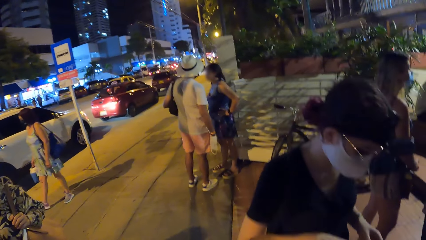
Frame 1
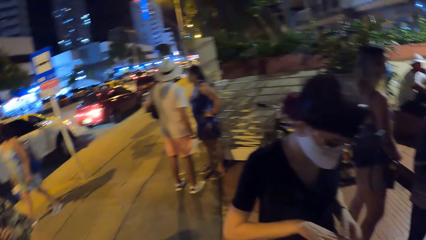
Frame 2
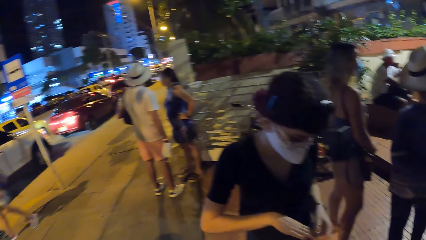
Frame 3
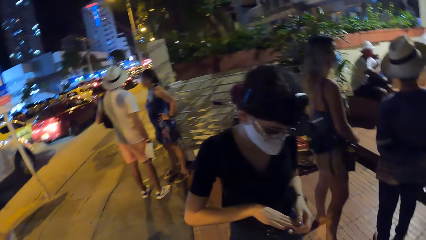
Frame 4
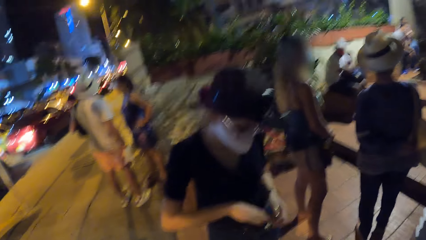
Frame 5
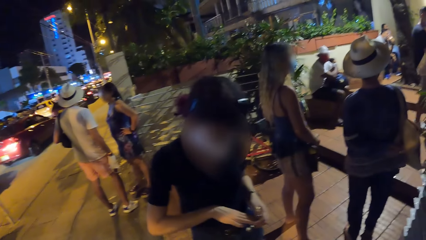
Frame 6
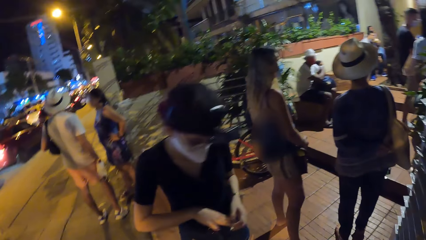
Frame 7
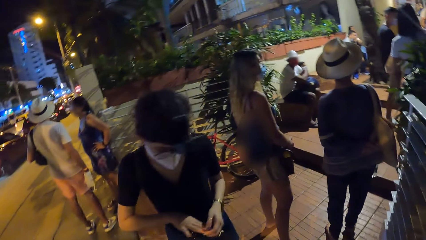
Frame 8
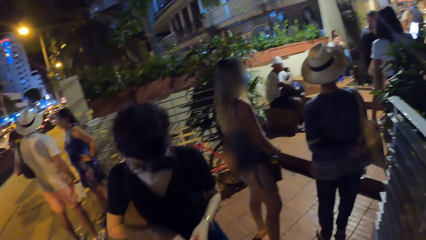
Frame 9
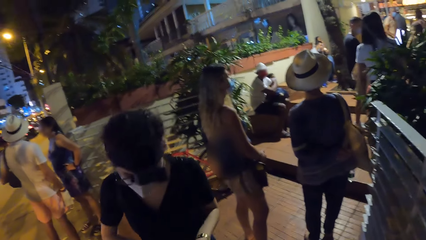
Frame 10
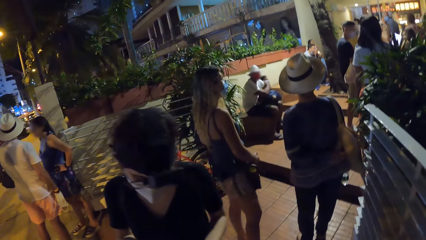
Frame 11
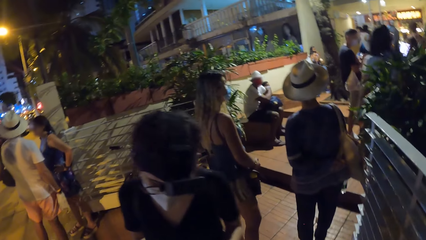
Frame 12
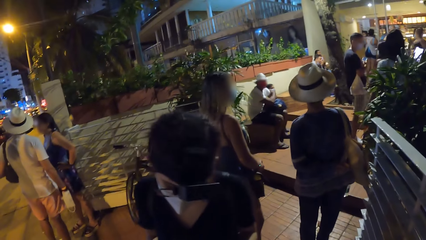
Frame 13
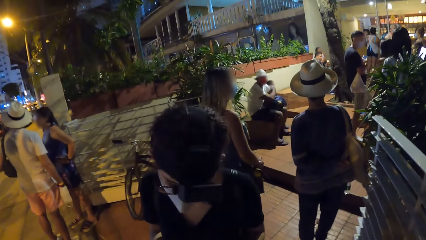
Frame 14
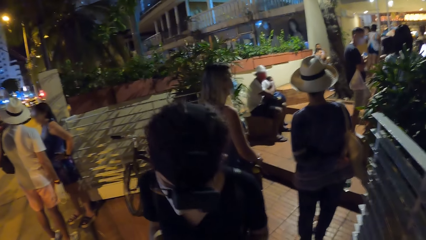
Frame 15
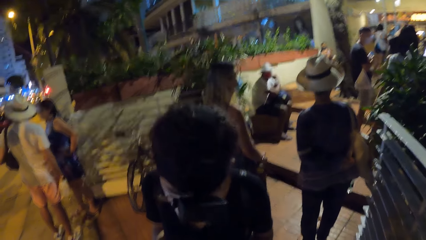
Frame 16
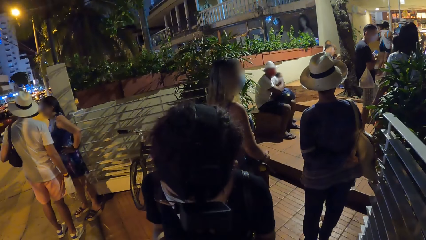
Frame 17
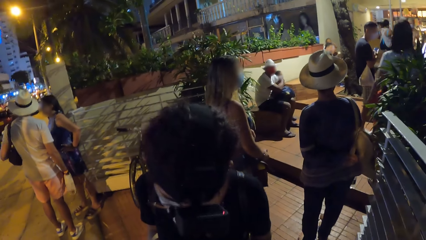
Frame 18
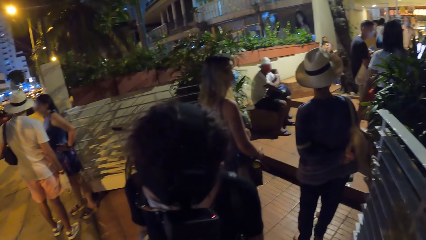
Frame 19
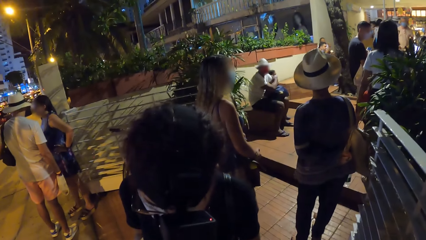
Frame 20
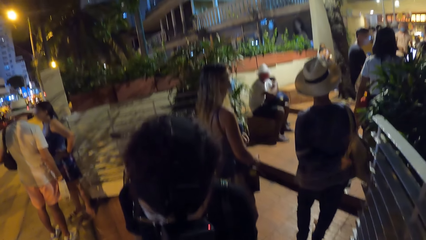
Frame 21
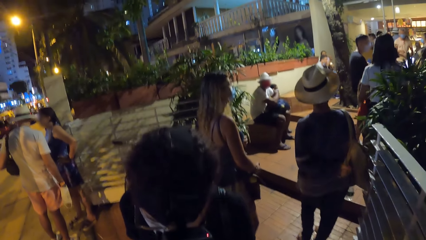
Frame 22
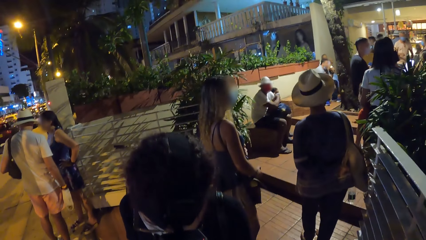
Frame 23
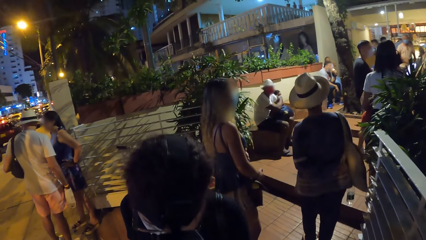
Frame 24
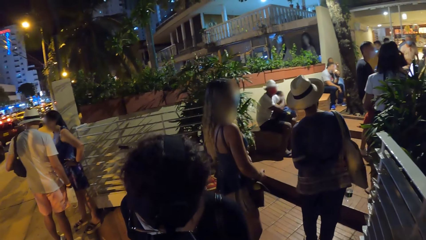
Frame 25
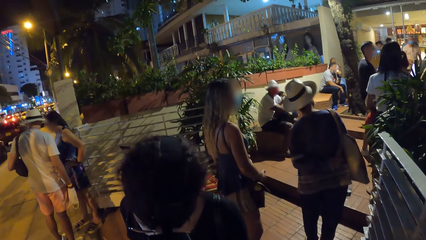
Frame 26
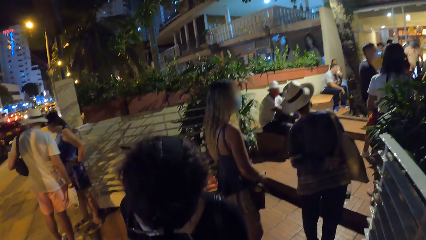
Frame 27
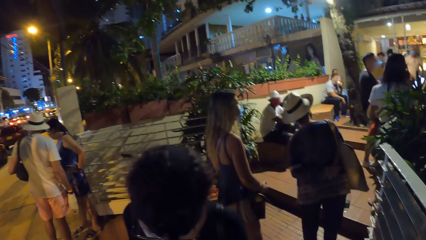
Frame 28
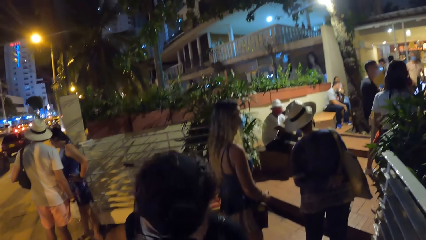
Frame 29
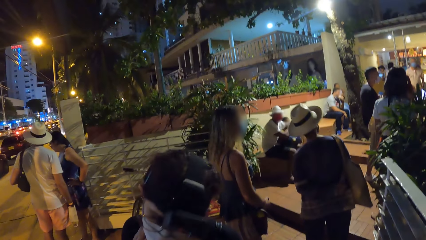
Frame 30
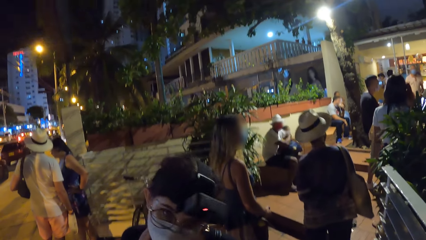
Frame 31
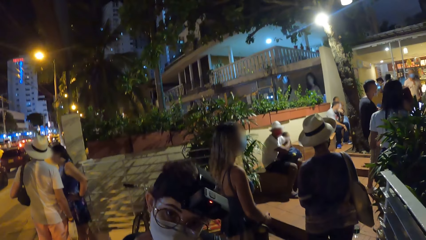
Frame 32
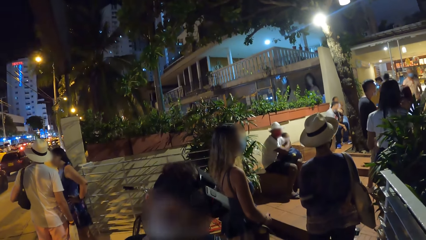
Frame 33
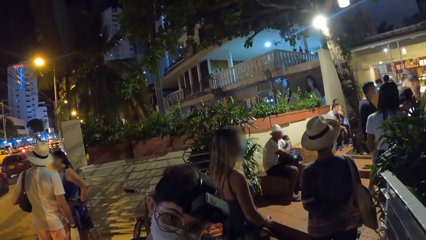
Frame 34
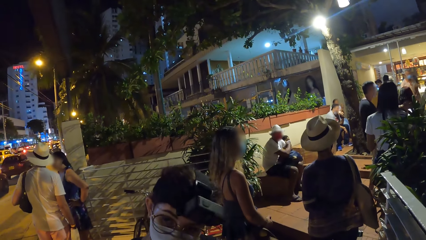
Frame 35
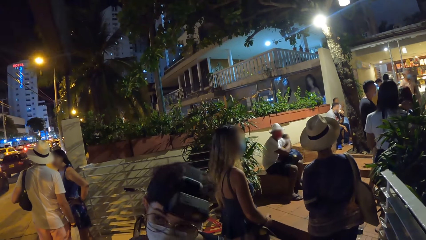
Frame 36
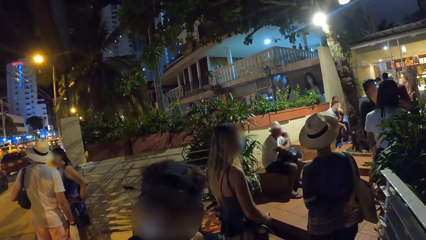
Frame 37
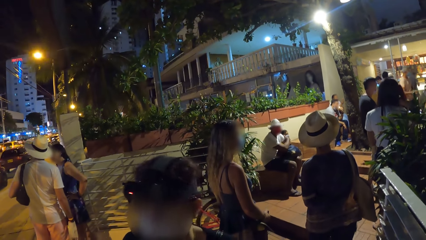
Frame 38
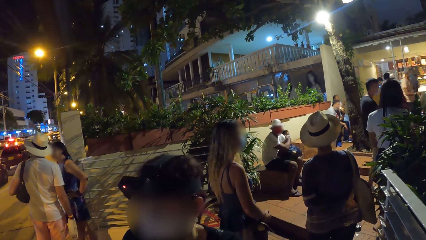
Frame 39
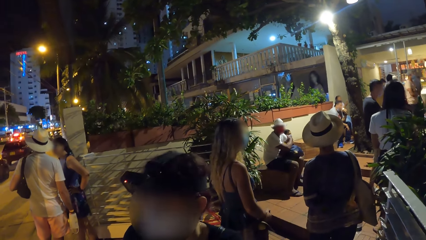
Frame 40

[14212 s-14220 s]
The camera wearer looks around.

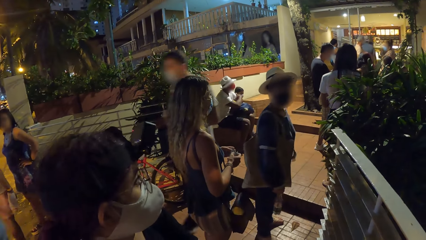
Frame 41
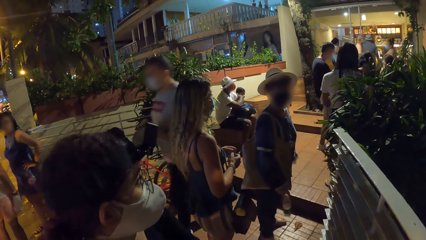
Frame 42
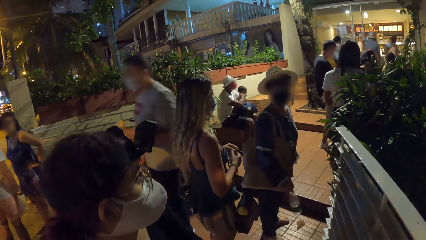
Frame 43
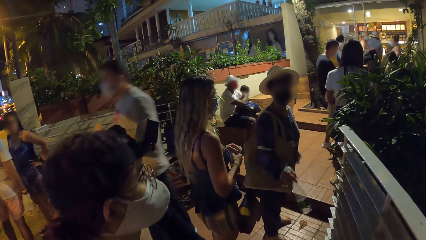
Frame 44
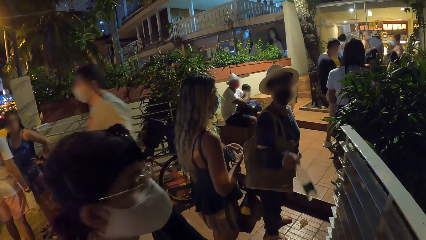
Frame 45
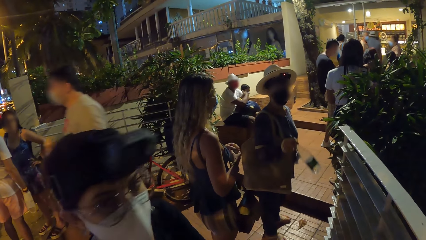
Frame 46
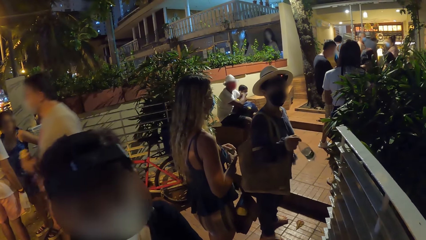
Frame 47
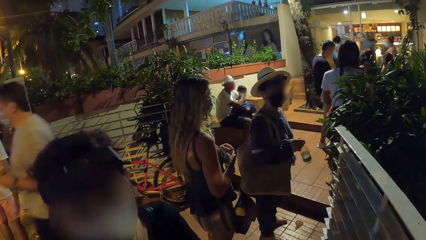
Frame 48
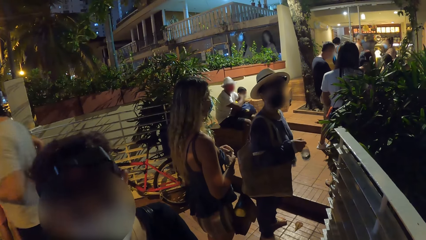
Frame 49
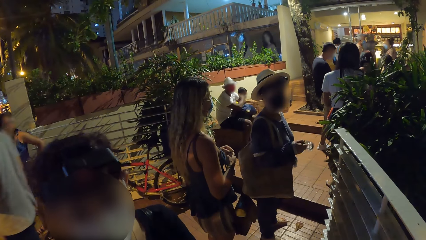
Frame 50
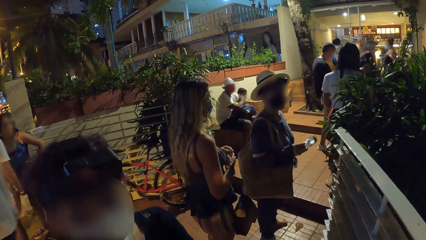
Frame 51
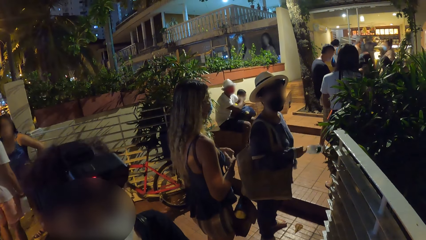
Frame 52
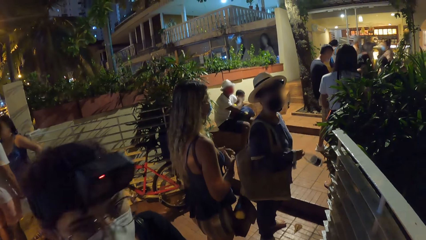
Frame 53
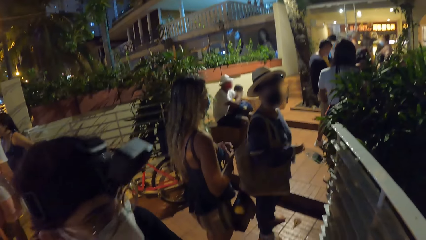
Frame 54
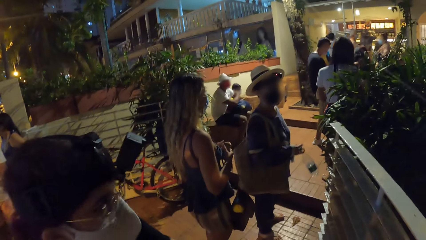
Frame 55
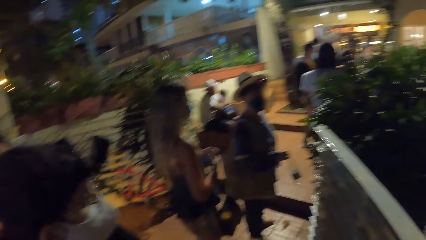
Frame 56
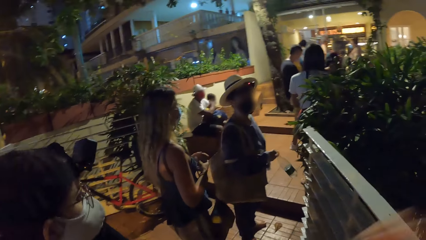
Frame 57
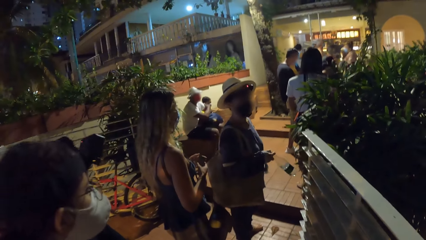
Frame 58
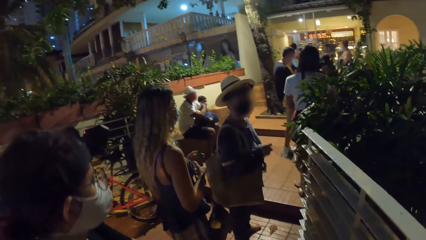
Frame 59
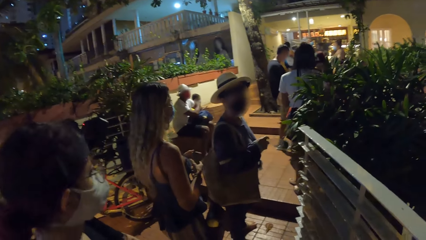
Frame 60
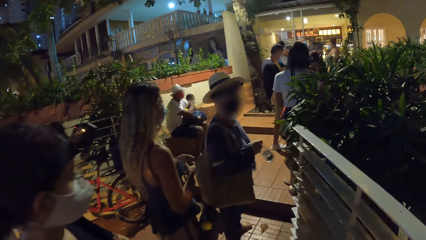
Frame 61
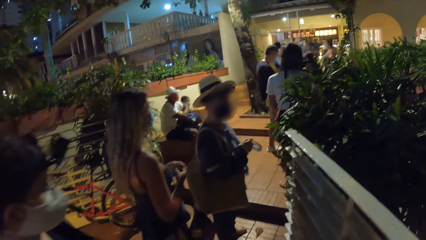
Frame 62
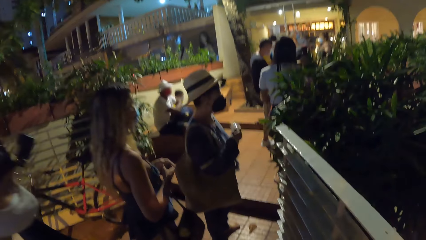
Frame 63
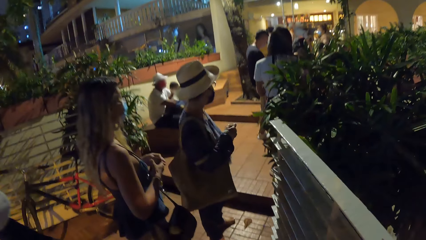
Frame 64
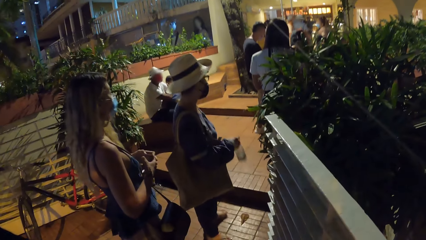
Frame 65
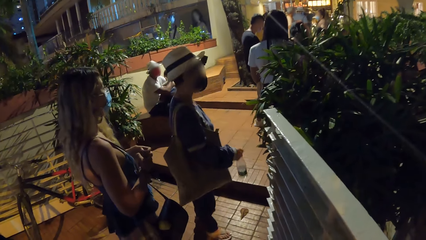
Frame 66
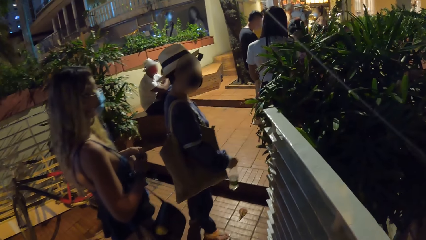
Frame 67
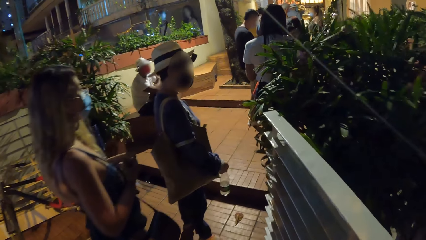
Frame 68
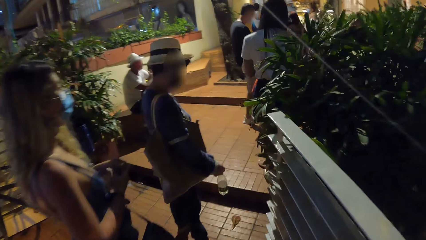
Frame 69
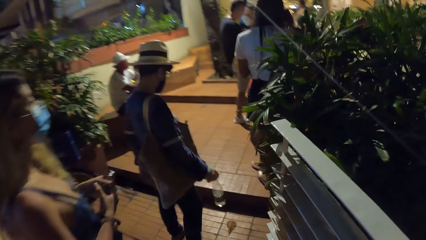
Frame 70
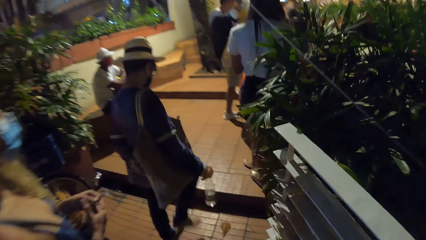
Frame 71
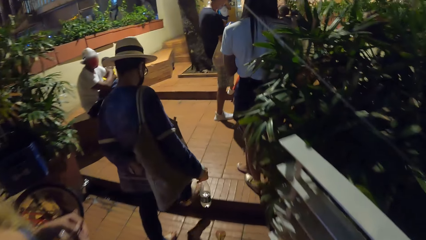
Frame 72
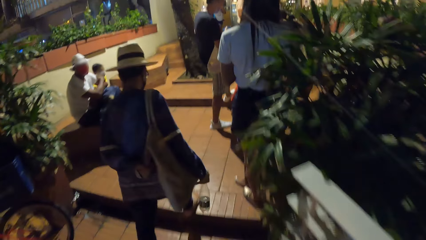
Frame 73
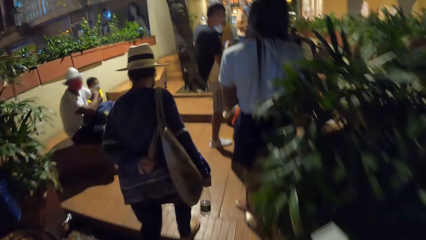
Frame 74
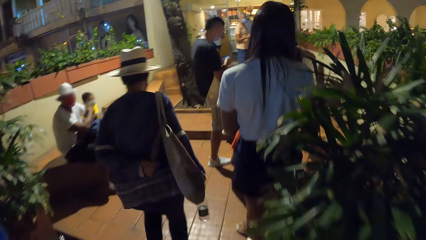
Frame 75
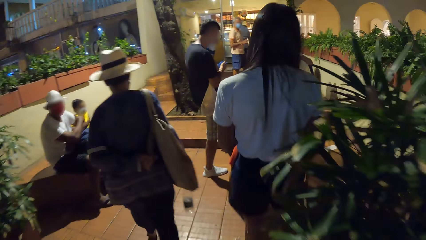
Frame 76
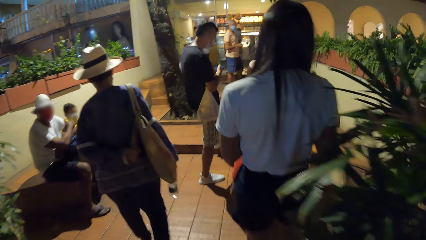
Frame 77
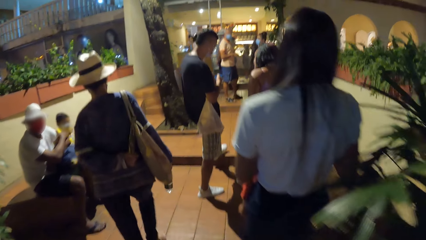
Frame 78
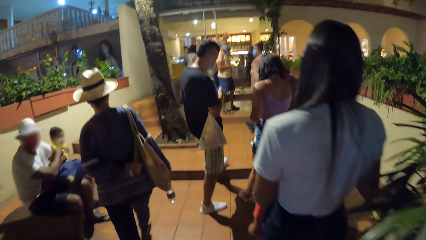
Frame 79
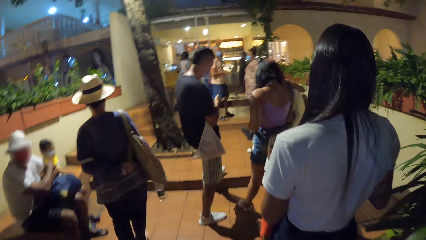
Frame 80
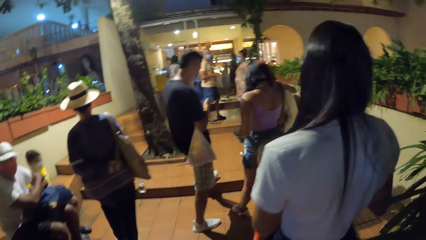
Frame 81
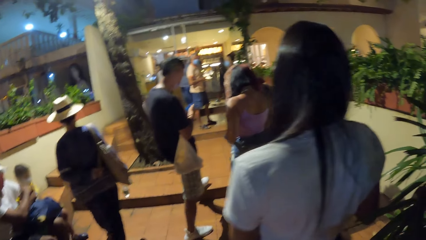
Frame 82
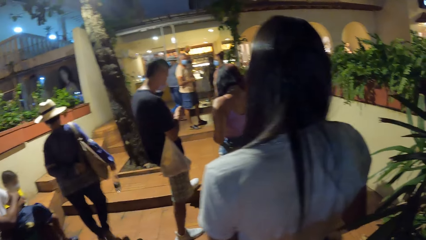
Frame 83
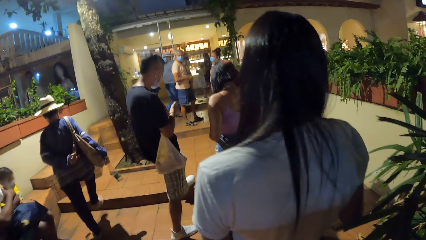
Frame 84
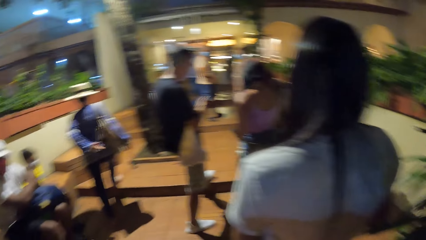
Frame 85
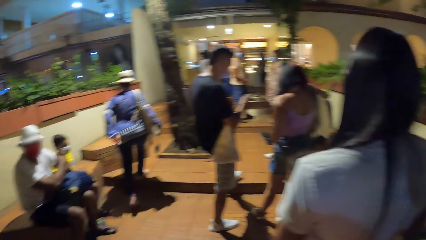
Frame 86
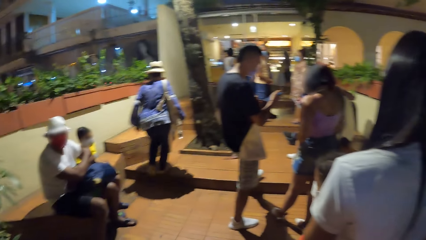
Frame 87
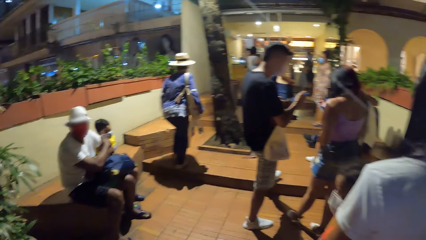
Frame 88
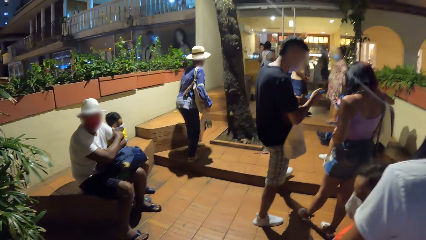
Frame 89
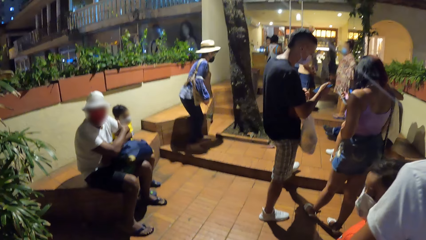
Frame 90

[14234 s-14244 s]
A girl gestures with her right hand. The camera wearer moves around. The girl walks towards a bench.
